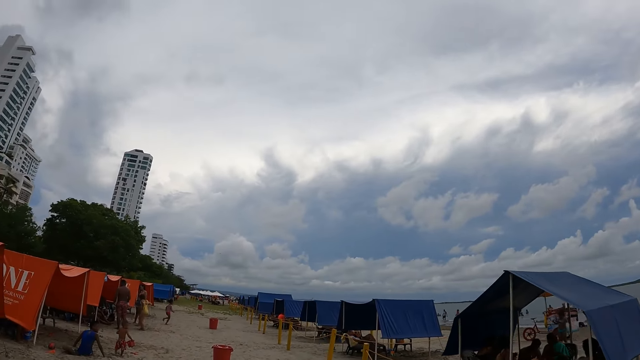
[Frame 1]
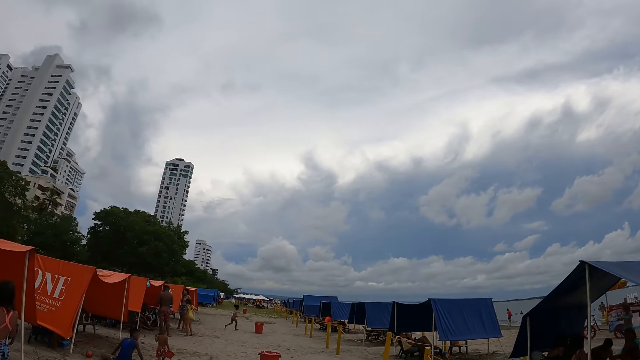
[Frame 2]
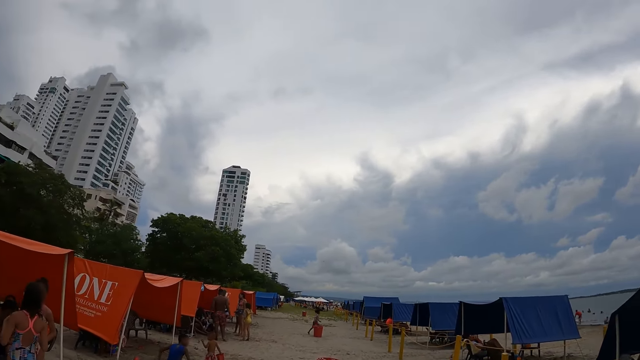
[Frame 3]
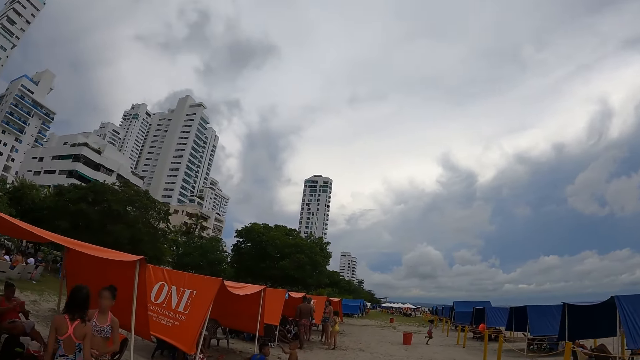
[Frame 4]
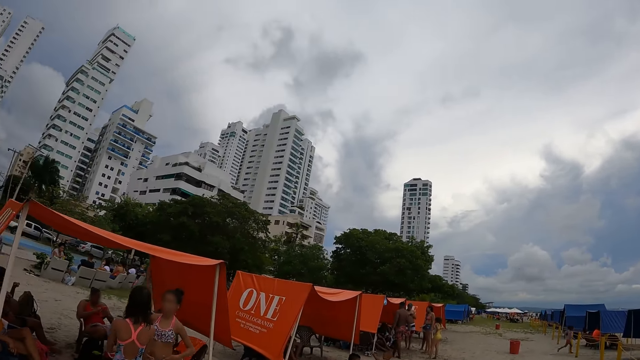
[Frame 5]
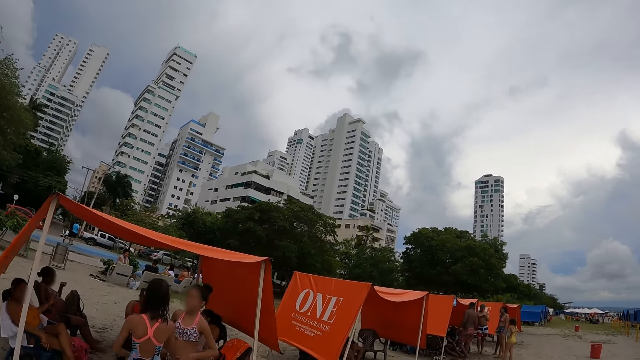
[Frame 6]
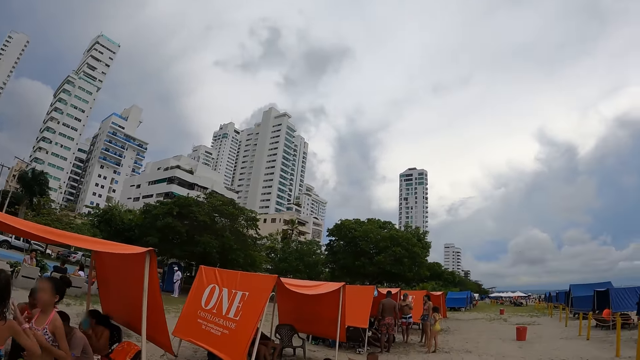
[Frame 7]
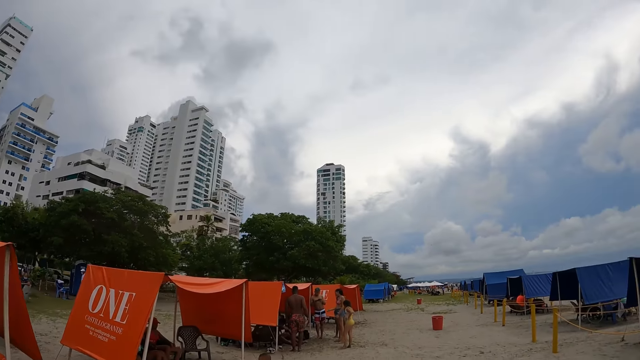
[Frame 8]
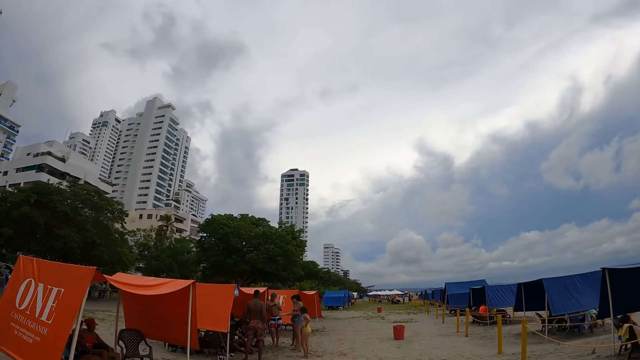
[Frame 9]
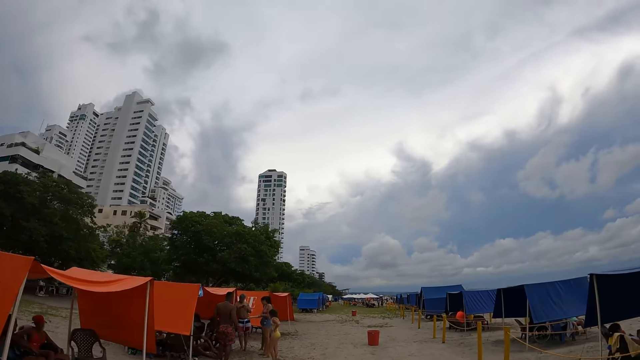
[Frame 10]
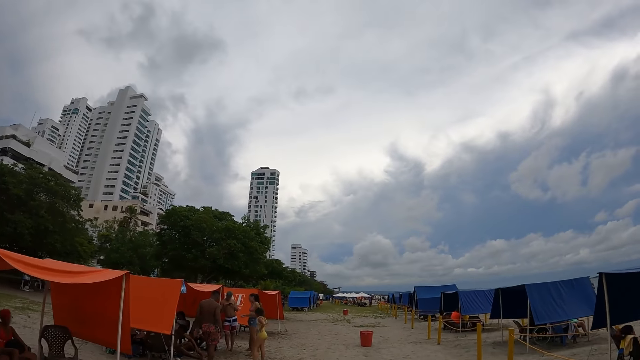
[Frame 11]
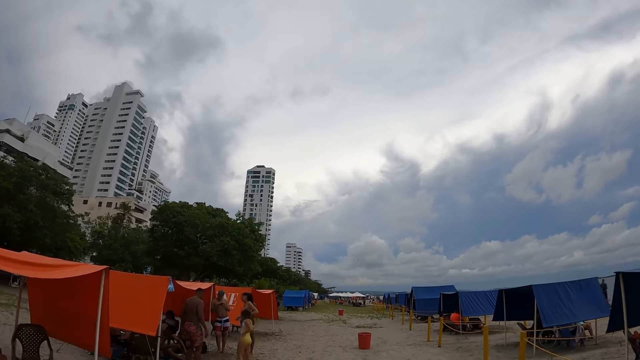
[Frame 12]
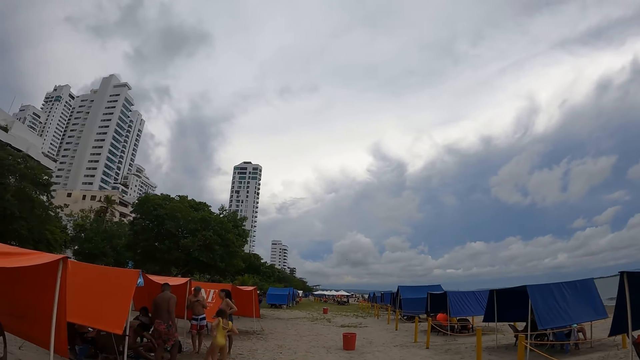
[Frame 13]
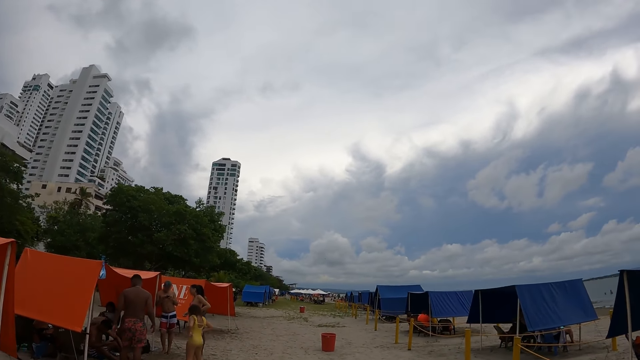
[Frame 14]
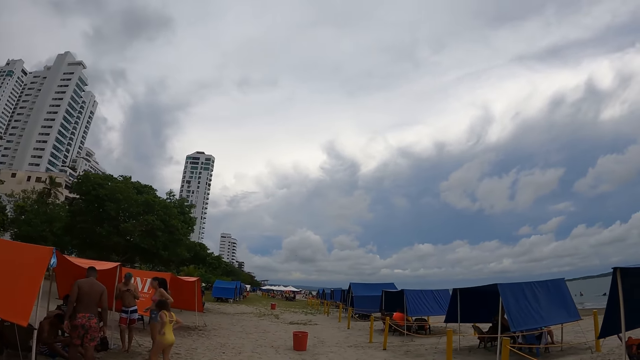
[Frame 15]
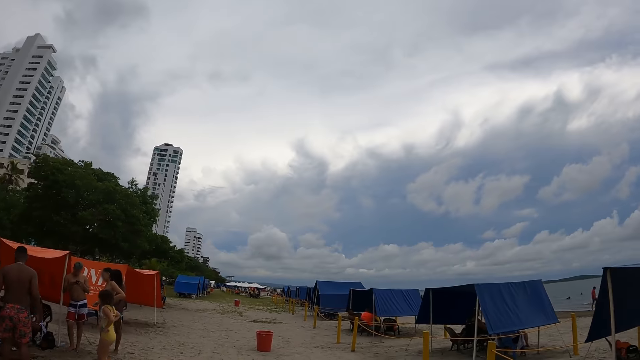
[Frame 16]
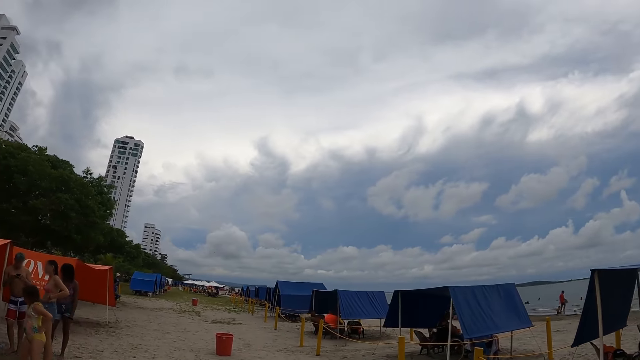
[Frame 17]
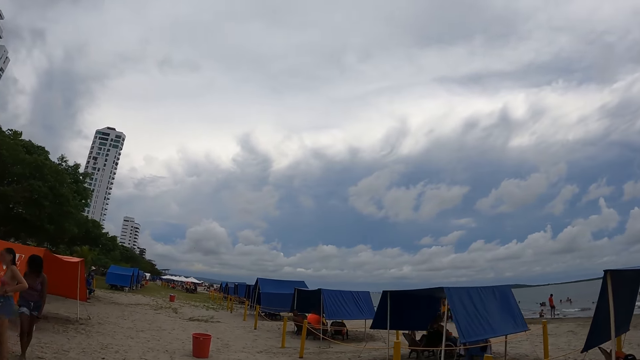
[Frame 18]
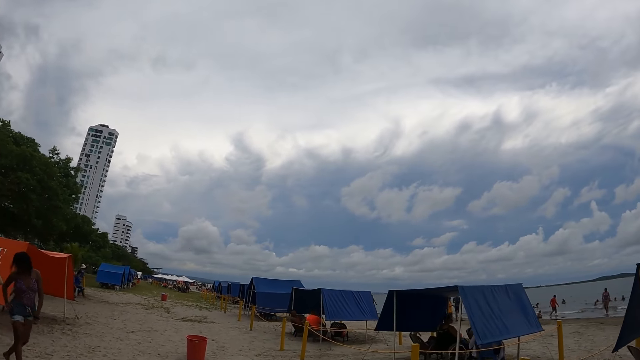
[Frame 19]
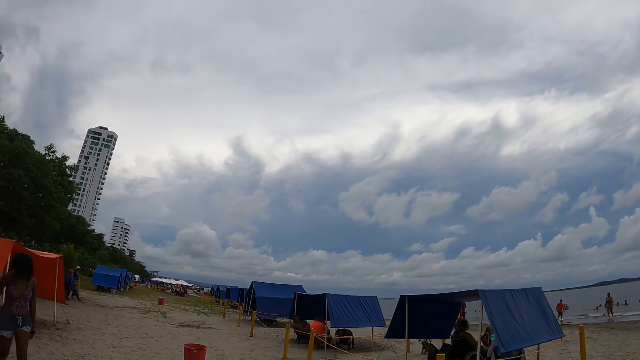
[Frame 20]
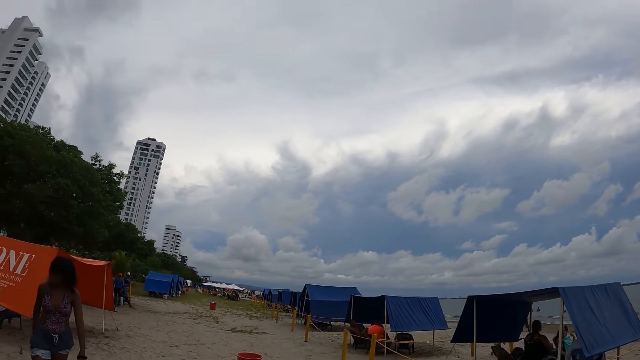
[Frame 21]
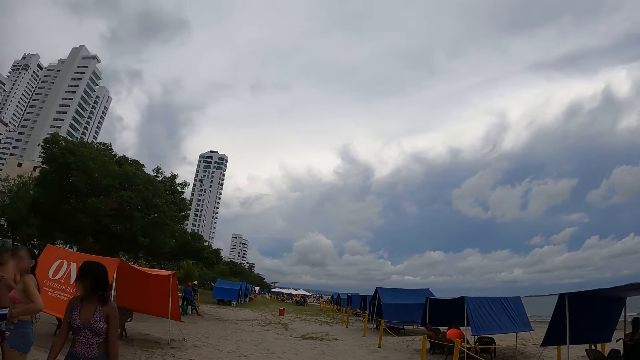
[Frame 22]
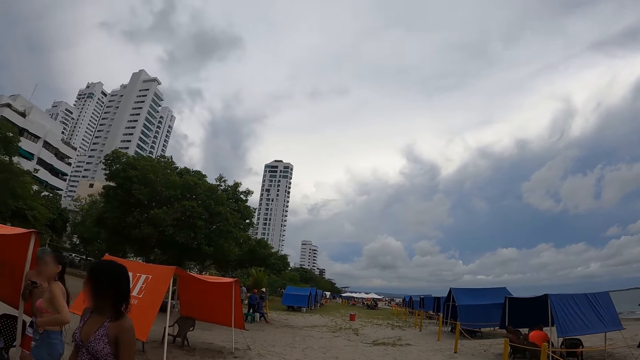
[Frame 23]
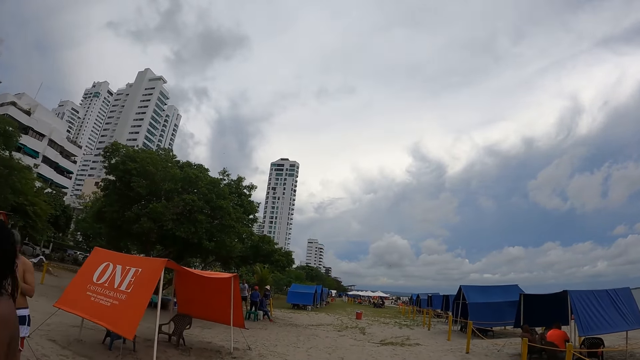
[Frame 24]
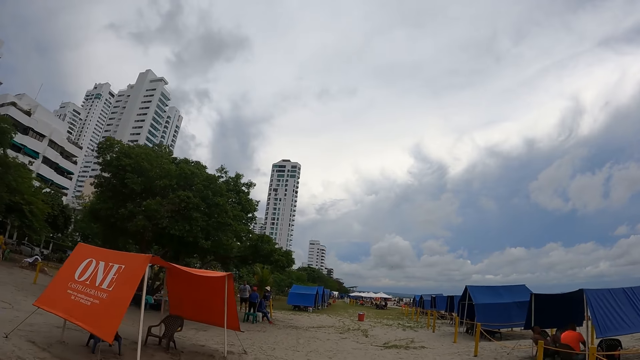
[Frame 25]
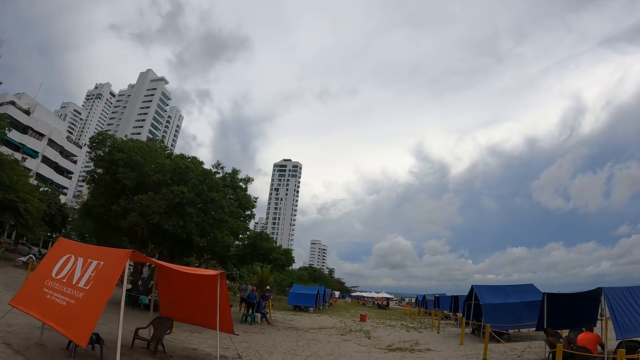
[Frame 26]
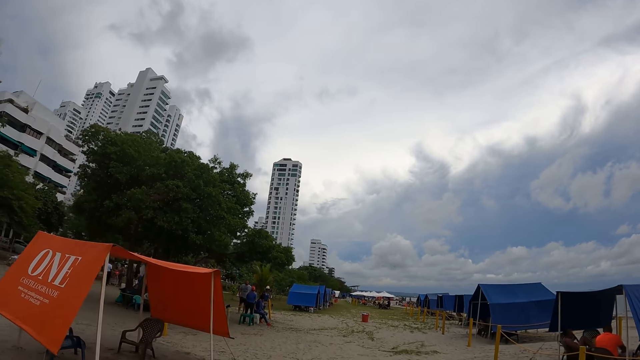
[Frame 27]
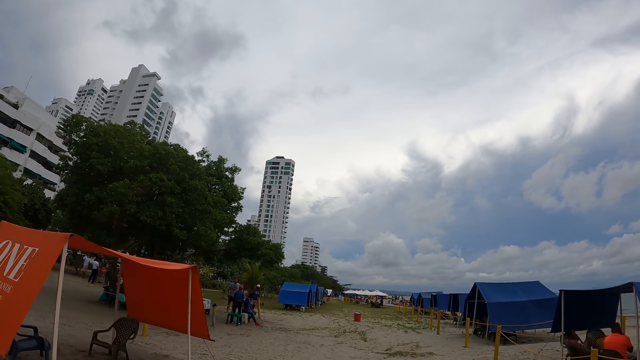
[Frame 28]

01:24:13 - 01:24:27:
A lady interacts with another lady beside a tent. The camera wearer looks around. They walk. Another lady moves around the beach.

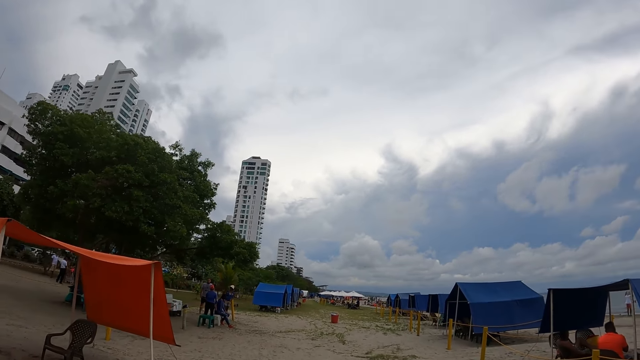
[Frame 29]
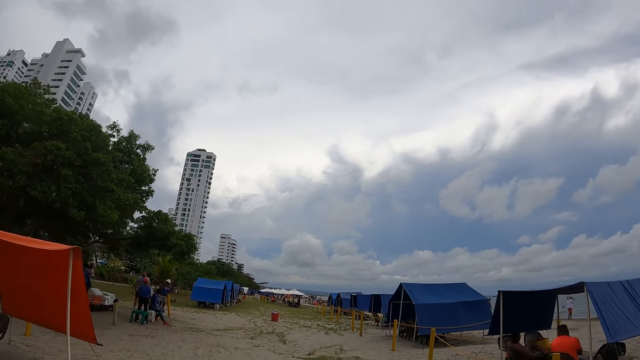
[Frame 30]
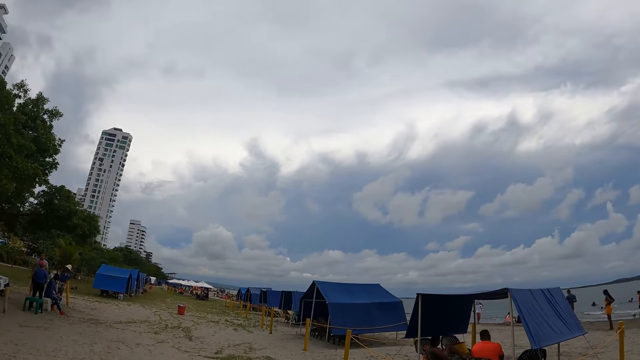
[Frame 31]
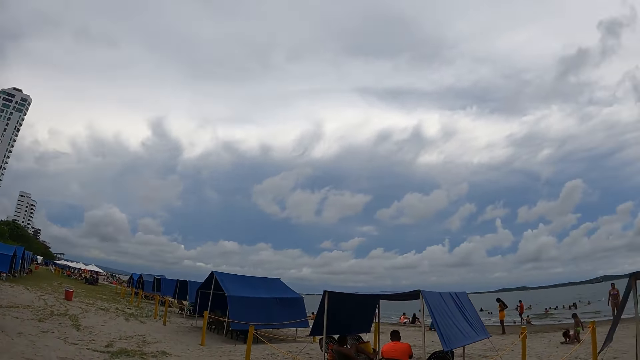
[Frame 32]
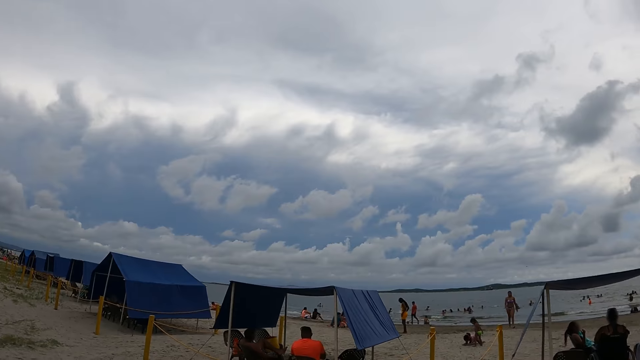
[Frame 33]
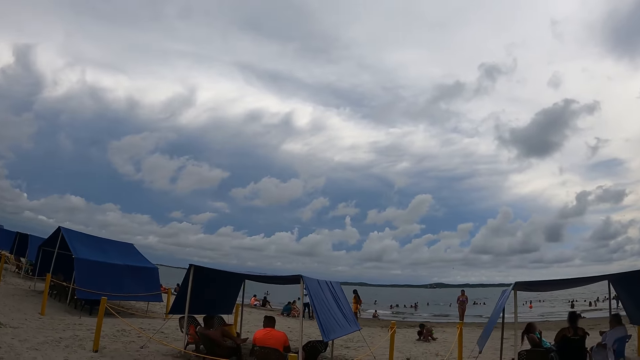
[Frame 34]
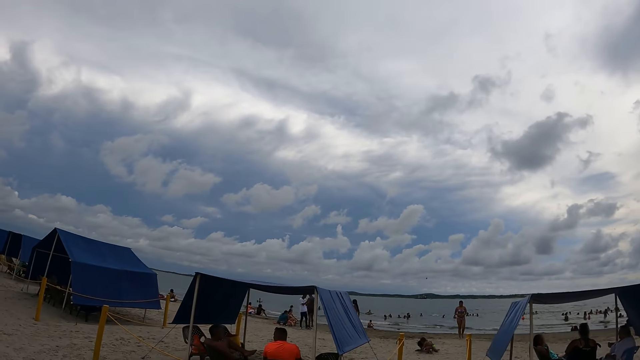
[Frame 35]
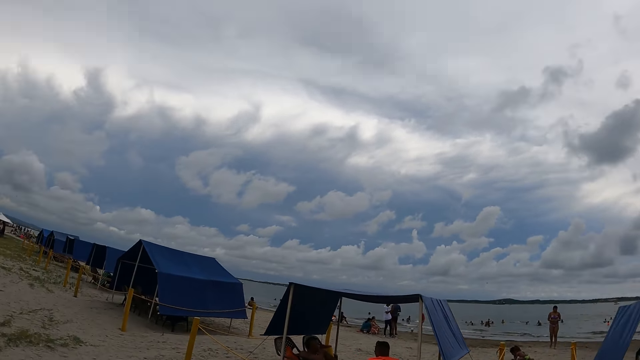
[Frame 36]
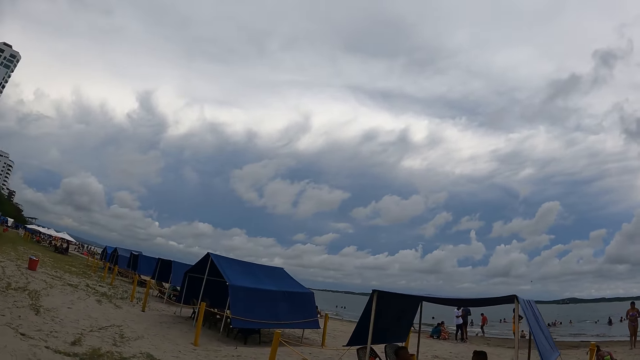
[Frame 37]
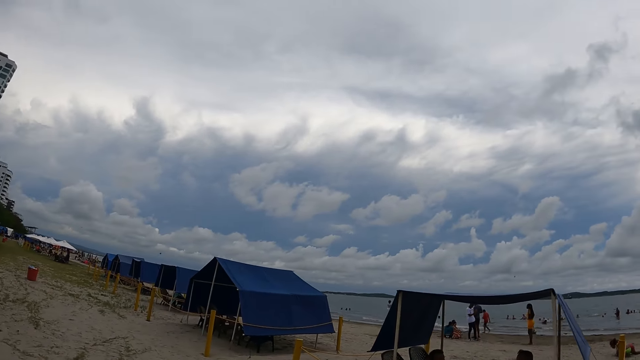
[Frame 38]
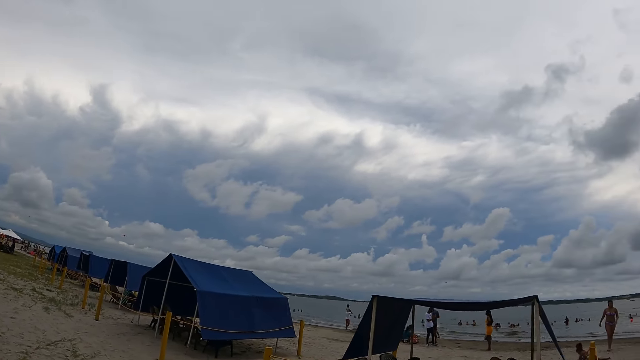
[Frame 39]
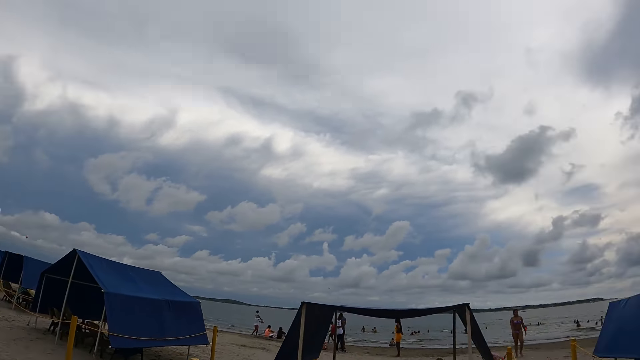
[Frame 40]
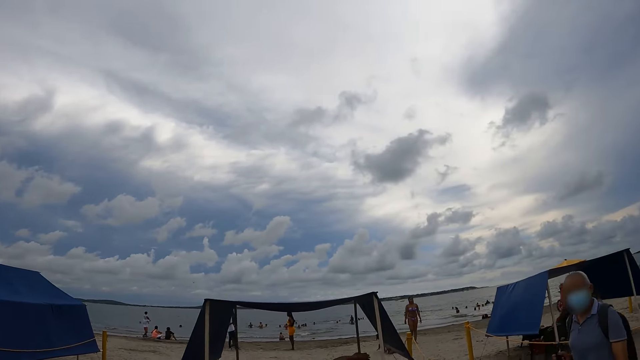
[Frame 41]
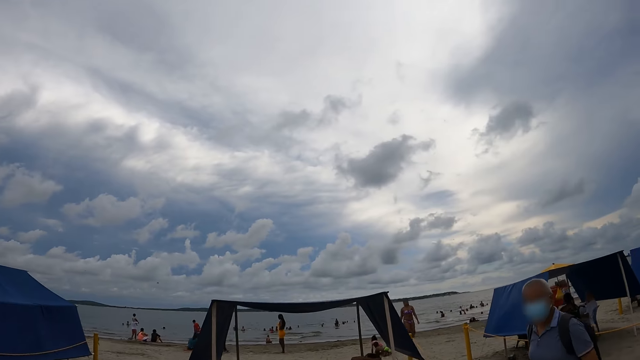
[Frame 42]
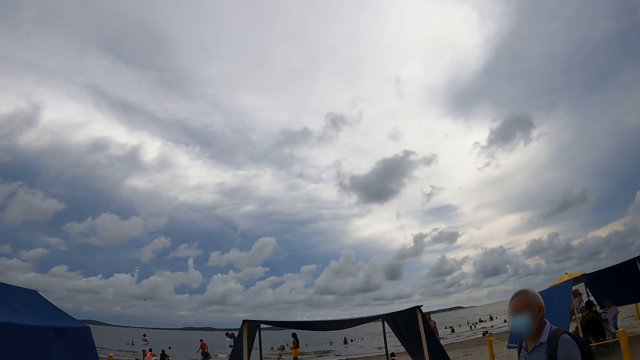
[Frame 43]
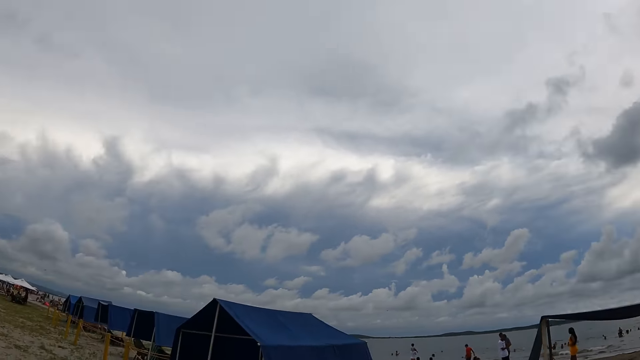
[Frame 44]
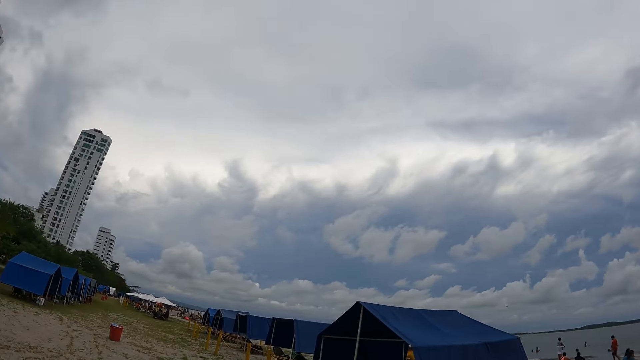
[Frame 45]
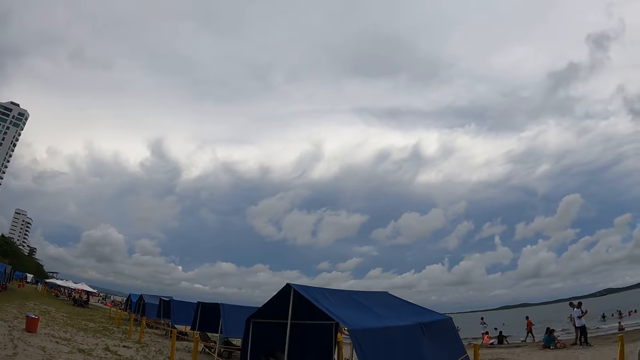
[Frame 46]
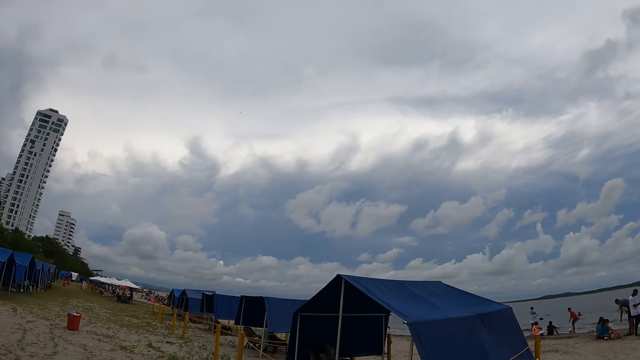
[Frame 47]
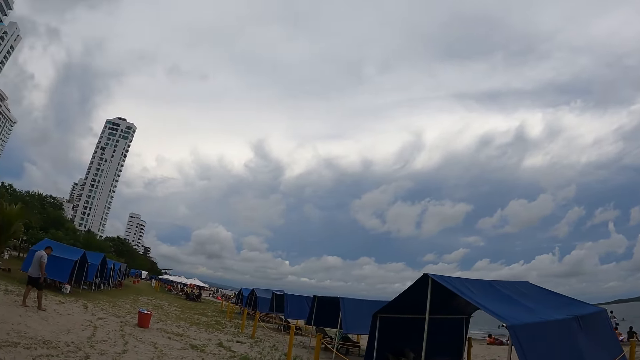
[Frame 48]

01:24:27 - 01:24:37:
The camera wearer looks around the beach. A man walks beside the camera wearer on the beach.
